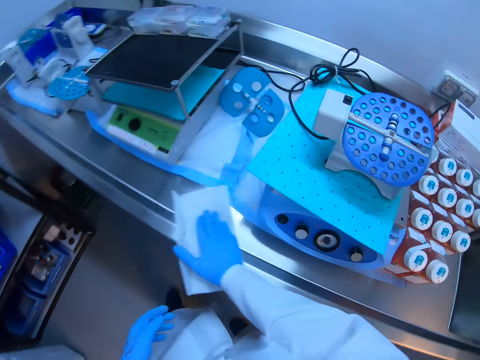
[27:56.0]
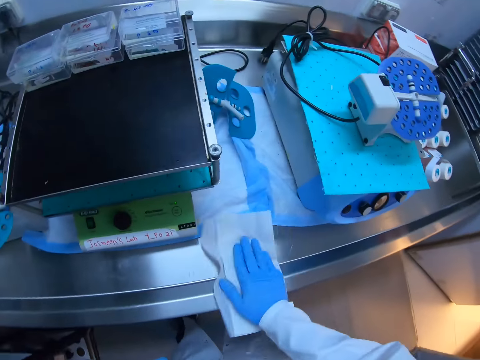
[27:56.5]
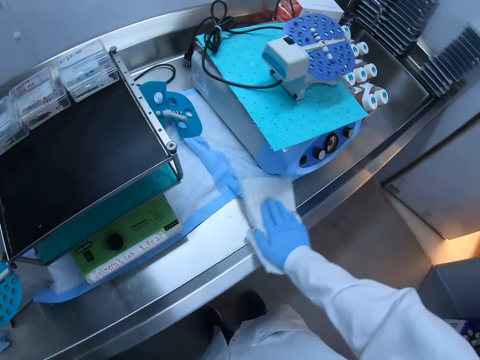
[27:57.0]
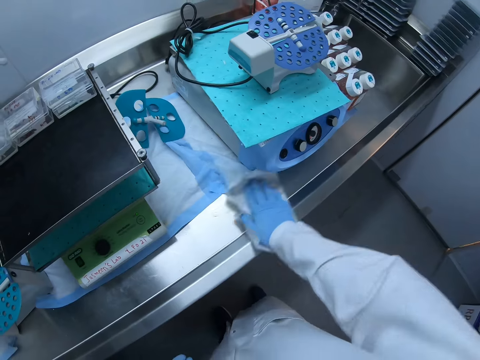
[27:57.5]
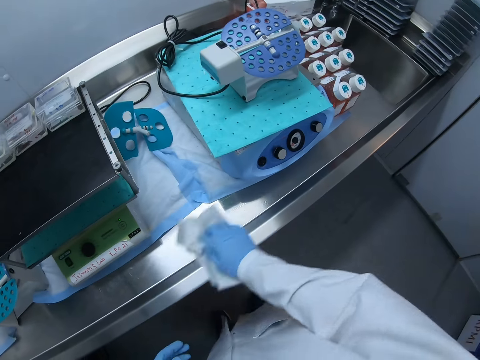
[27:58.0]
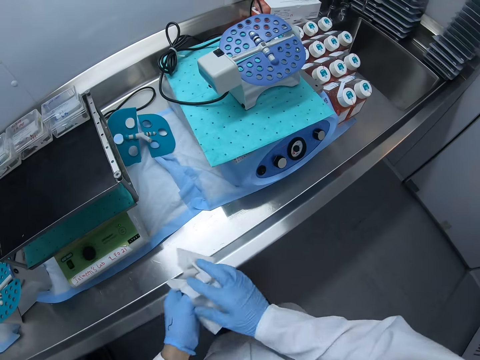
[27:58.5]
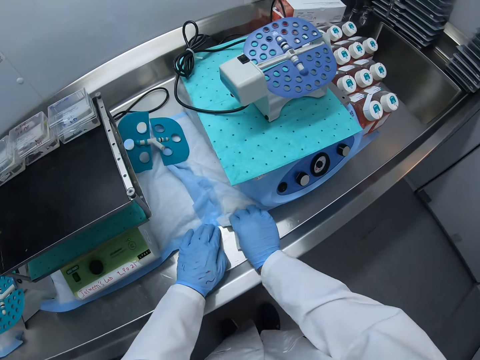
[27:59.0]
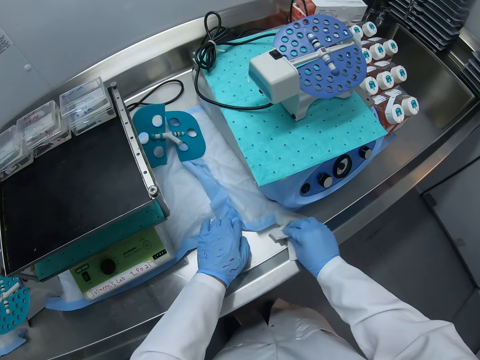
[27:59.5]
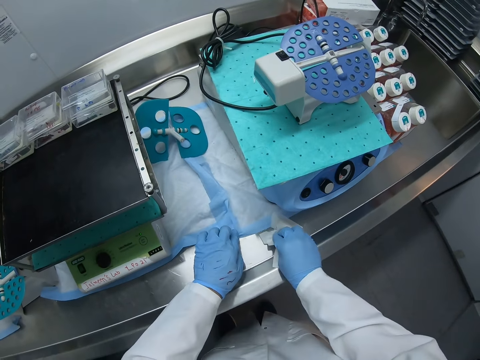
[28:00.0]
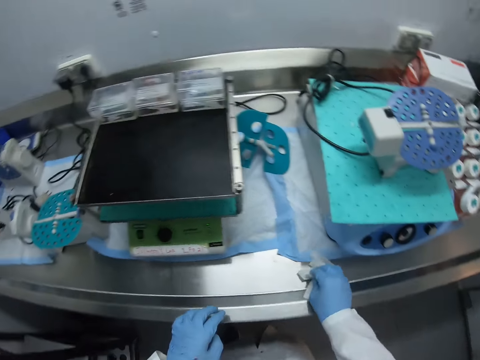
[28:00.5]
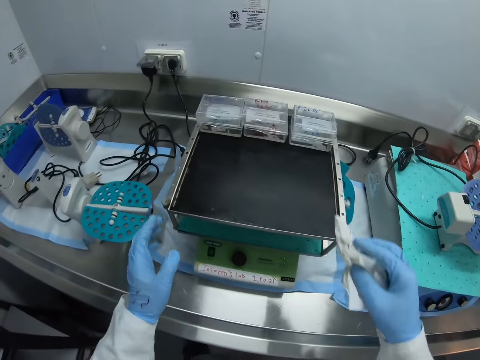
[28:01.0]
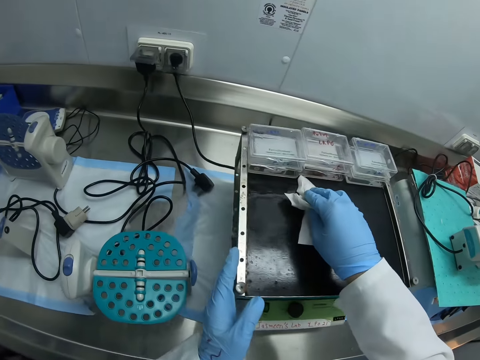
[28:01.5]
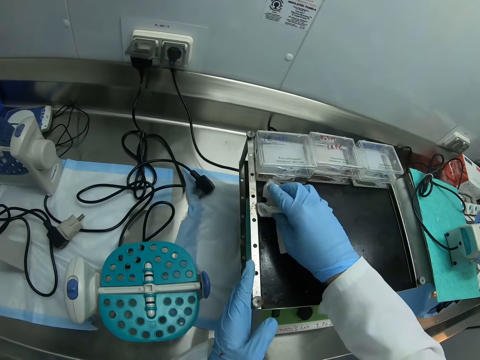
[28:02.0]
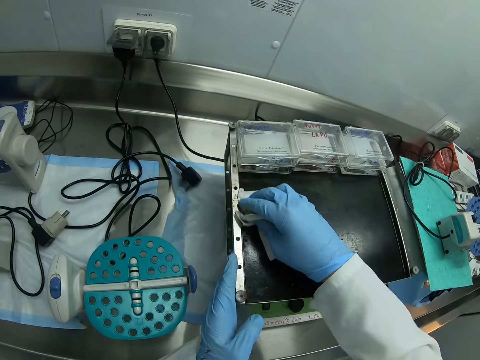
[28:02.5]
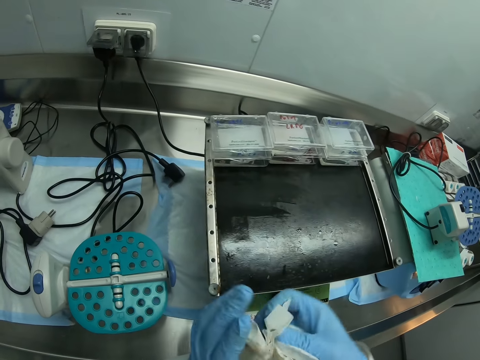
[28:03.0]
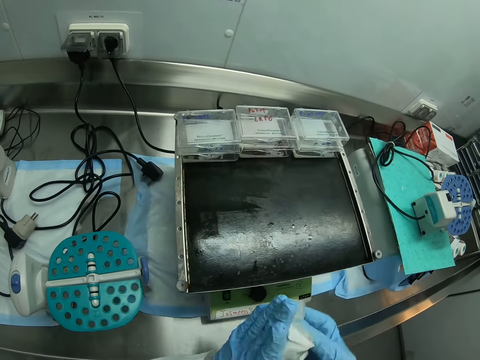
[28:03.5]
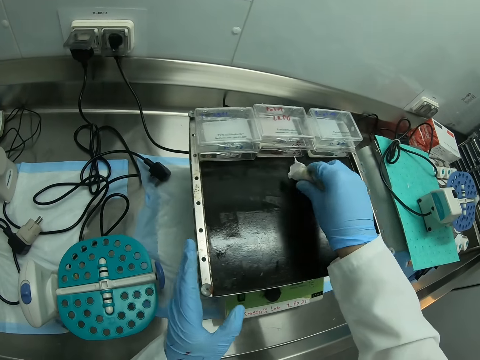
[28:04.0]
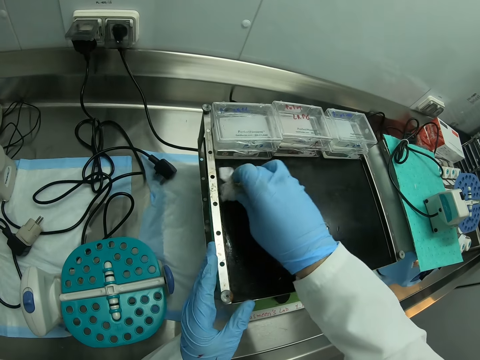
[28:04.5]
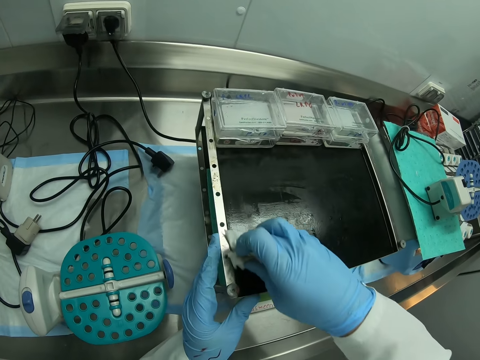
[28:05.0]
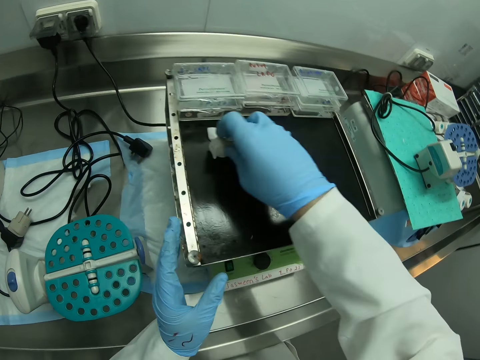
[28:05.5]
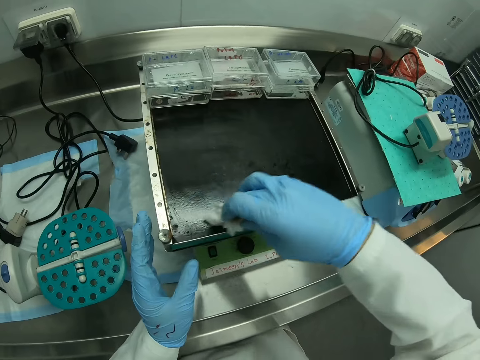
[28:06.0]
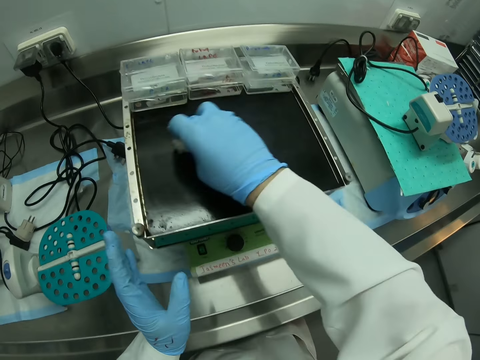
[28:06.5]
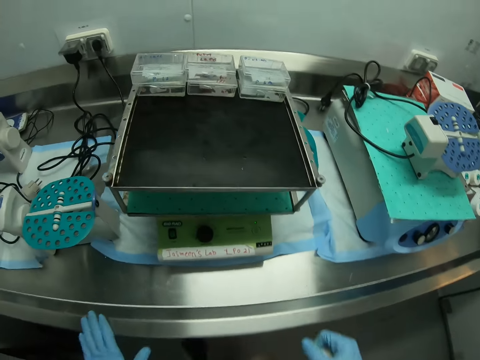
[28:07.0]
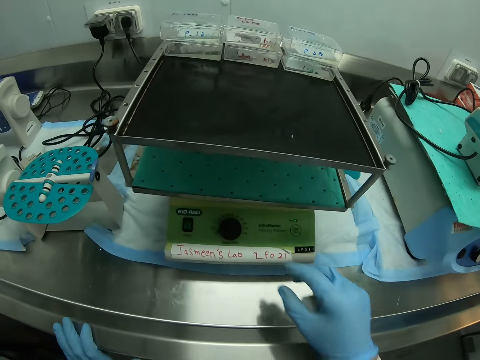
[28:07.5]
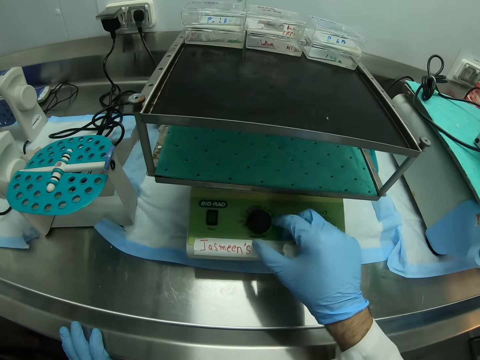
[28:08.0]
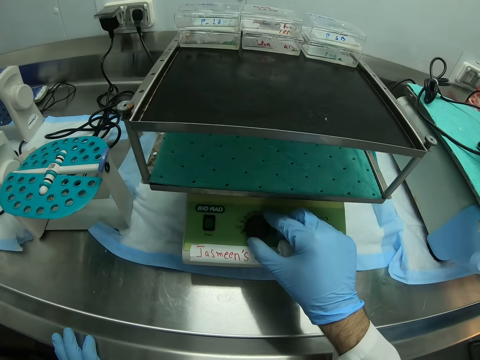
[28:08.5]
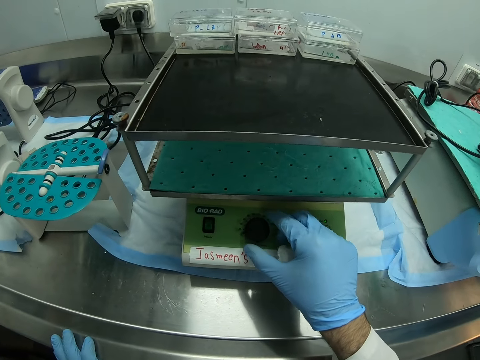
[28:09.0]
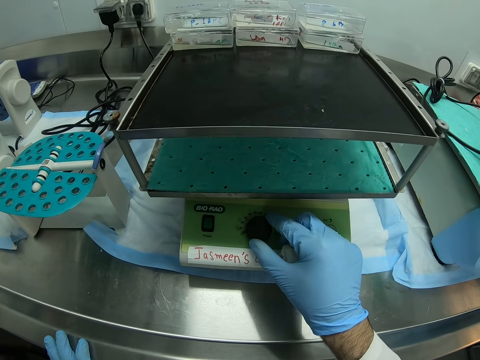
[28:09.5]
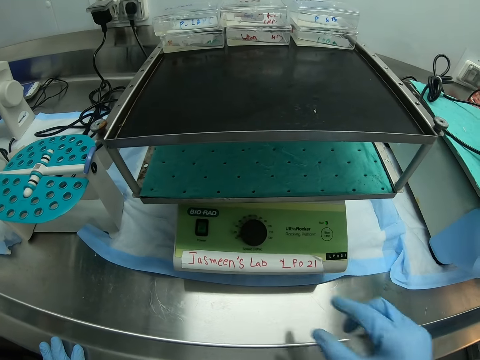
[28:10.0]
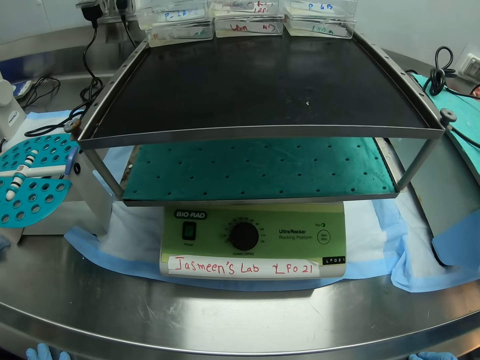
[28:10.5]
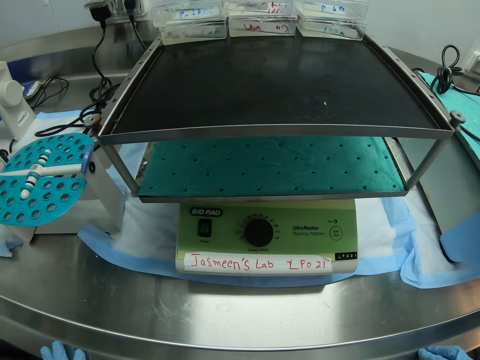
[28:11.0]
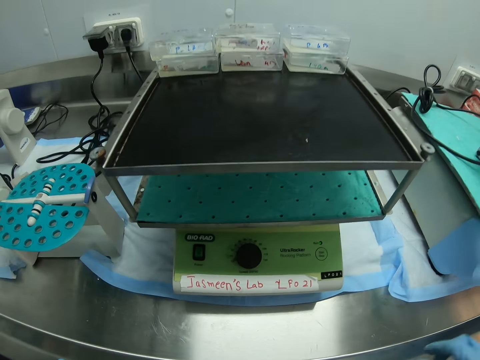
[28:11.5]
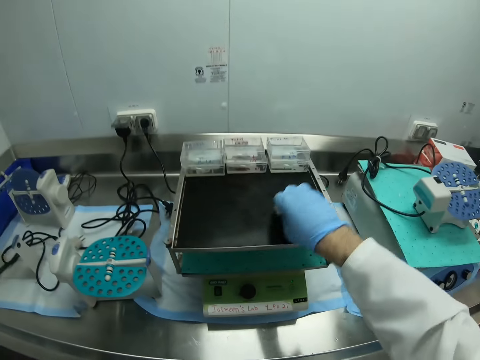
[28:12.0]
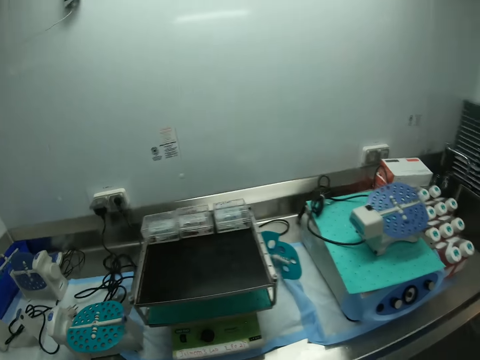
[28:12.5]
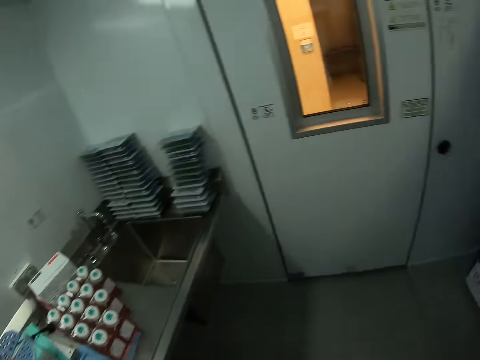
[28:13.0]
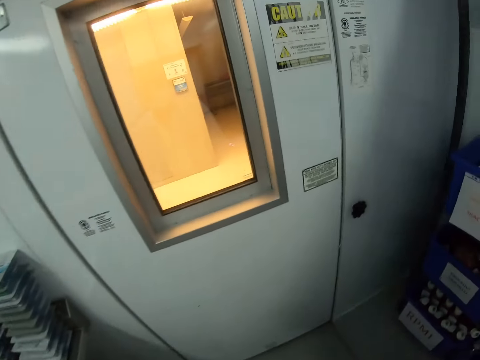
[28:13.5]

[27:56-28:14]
The camera wearer wipes the surface with a paper towel. They adjust the knob with the paper towel.

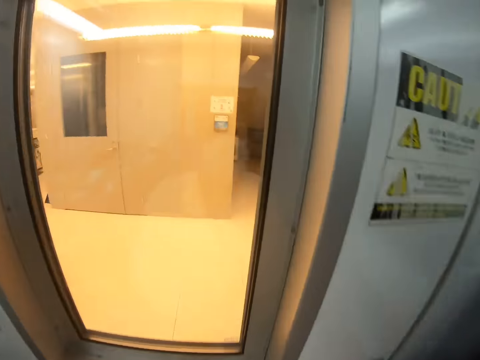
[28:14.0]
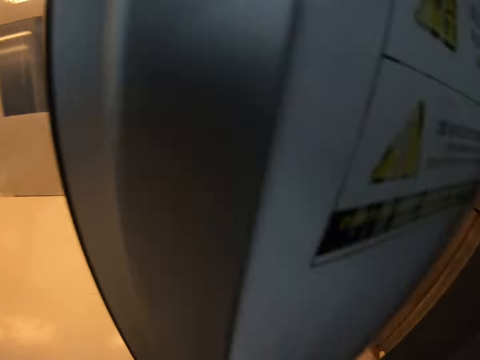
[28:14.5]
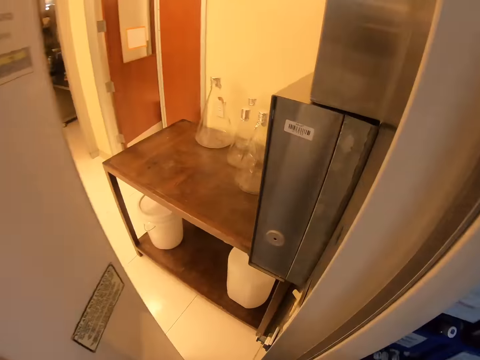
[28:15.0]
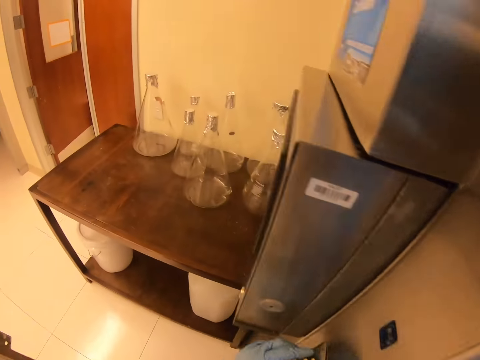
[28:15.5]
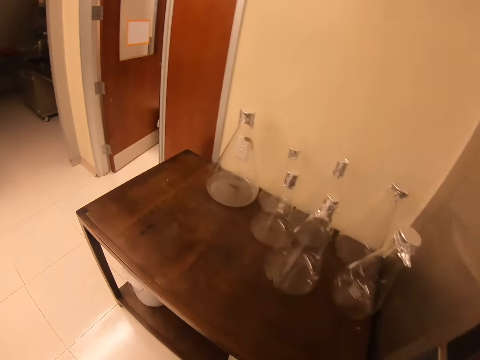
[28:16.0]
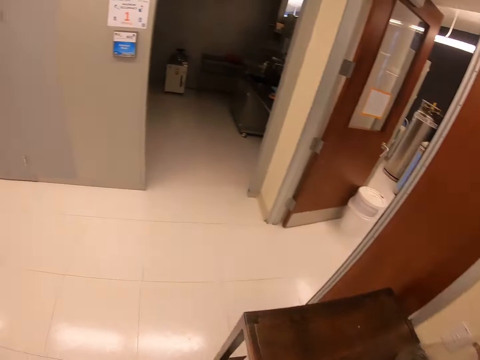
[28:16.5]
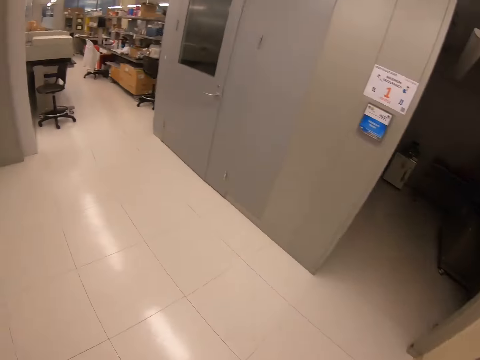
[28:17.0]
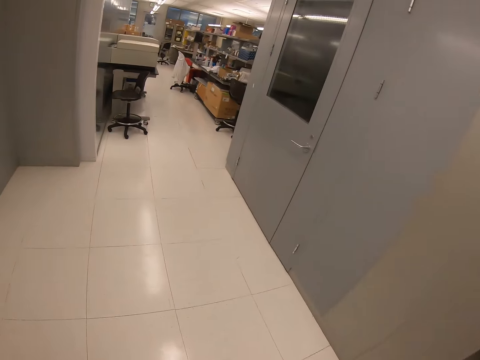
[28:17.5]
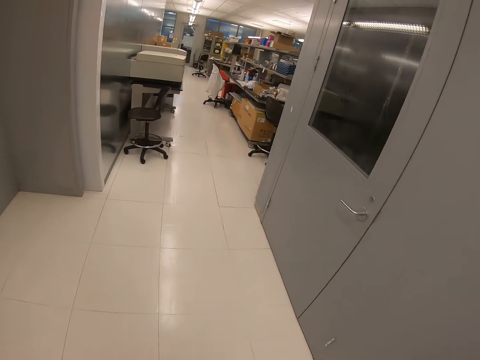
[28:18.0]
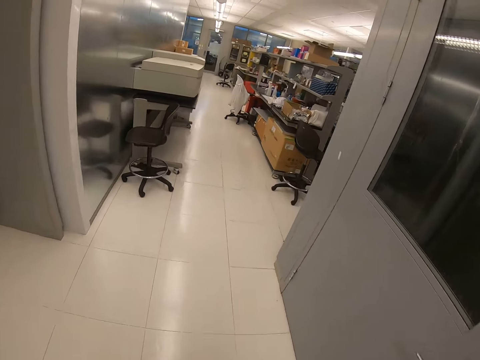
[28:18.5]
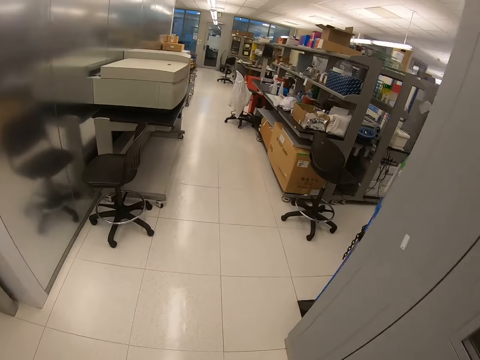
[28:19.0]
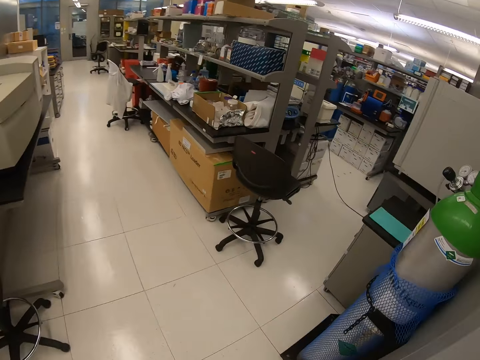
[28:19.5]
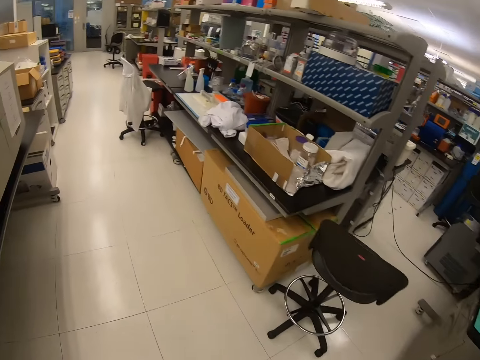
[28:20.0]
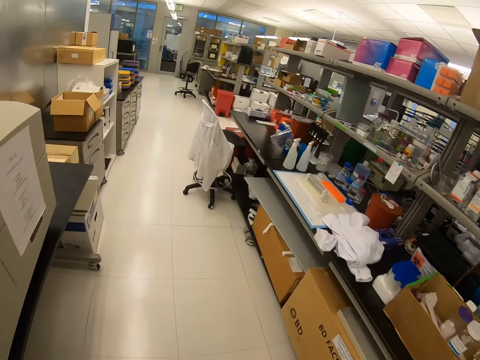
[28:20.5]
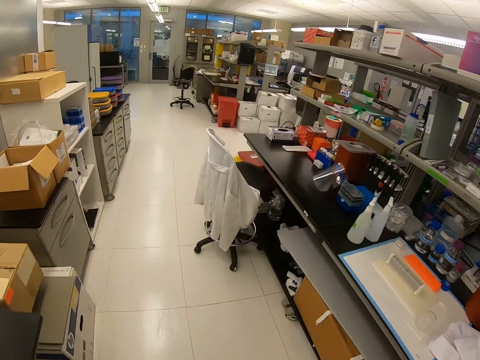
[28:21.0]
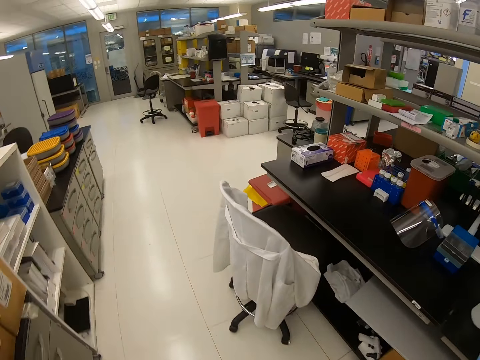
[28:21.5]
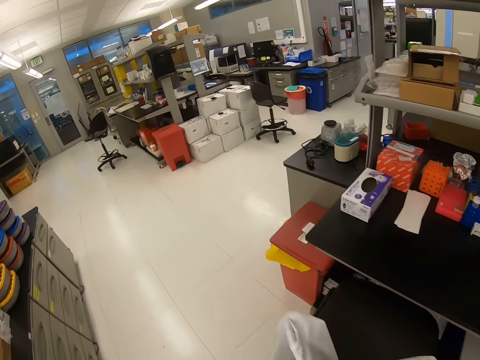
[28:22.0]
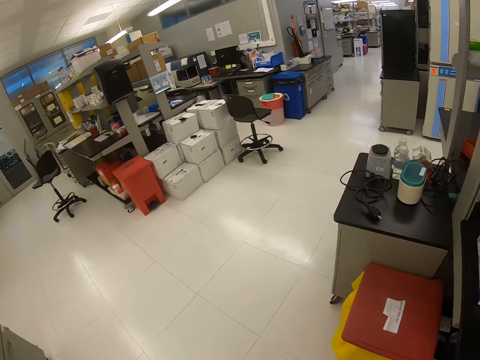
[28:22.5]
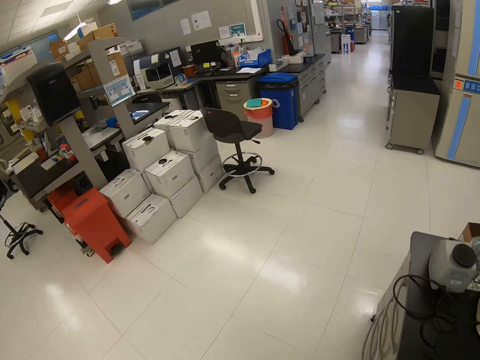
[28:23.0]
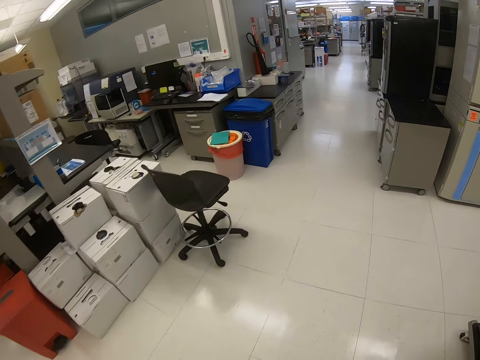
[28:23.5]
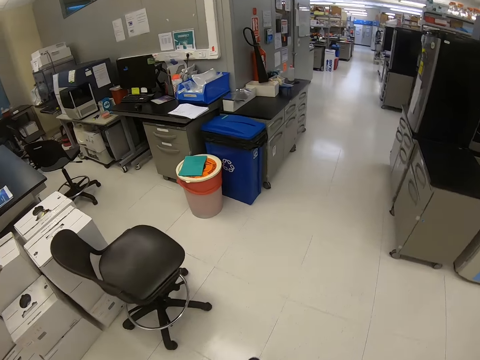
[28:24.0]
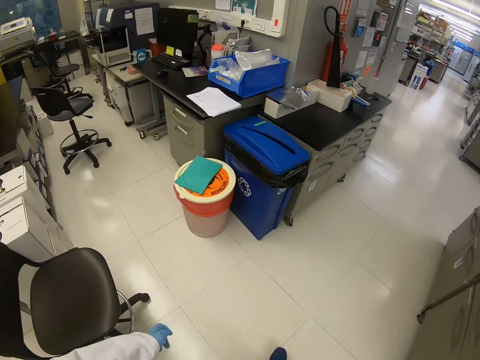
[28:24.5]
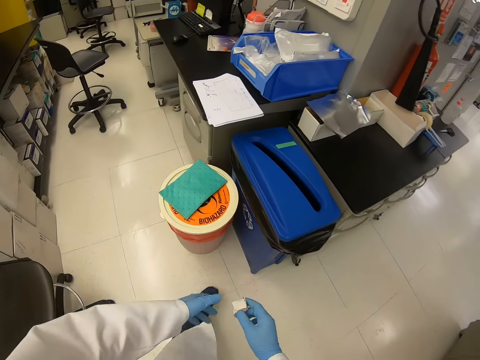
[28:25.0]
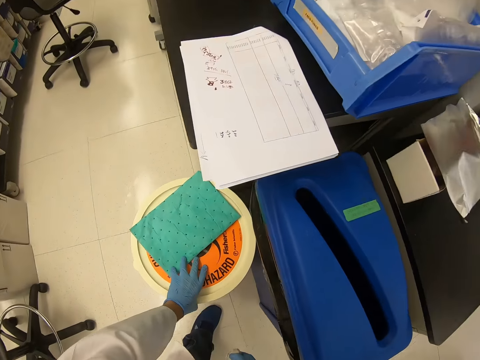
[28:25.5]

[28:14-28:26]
The camera wearer walks in the laboratory.
